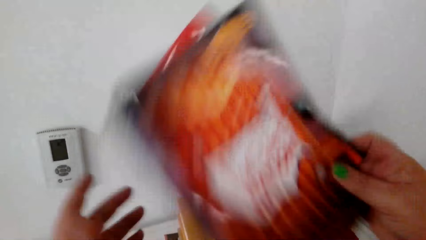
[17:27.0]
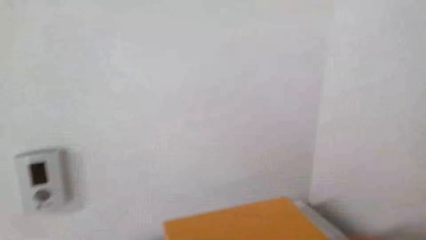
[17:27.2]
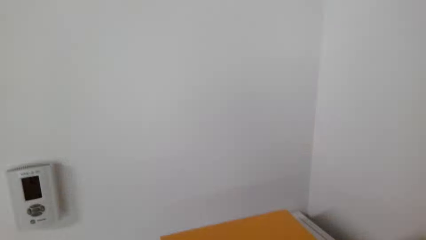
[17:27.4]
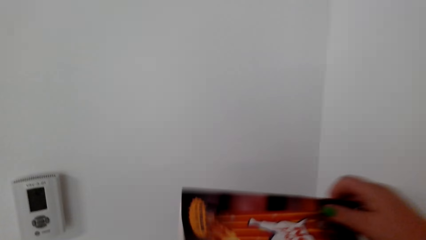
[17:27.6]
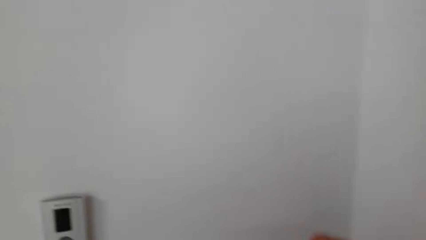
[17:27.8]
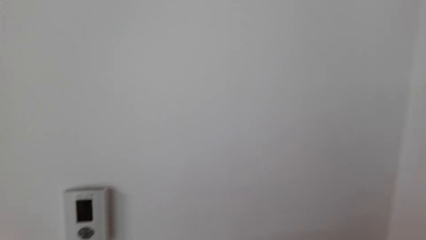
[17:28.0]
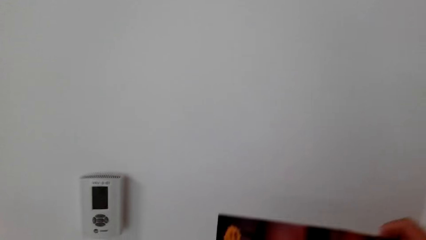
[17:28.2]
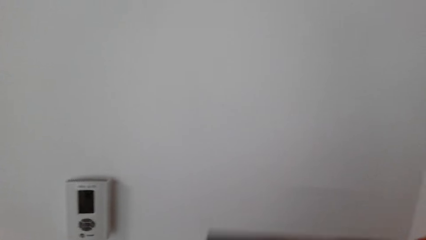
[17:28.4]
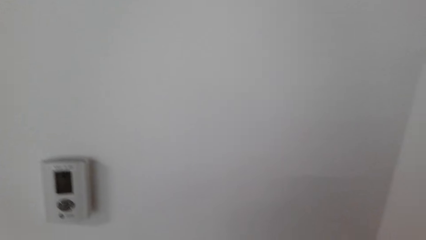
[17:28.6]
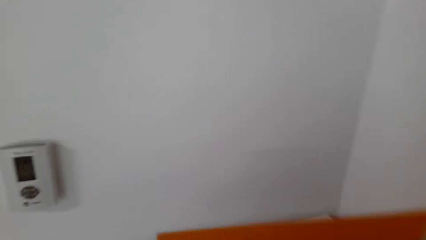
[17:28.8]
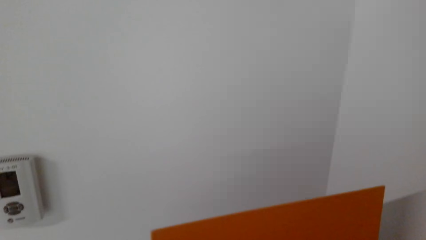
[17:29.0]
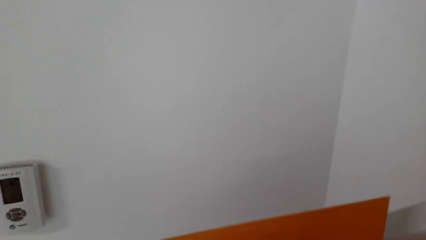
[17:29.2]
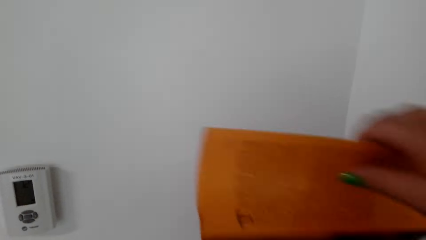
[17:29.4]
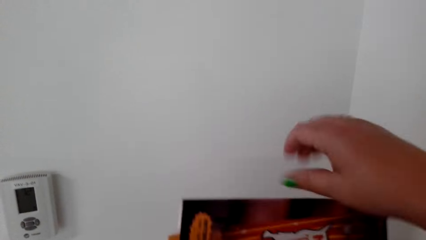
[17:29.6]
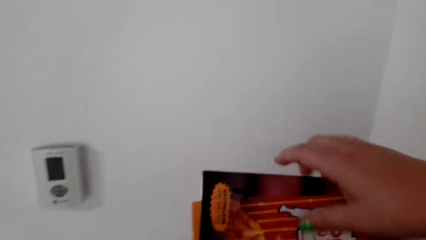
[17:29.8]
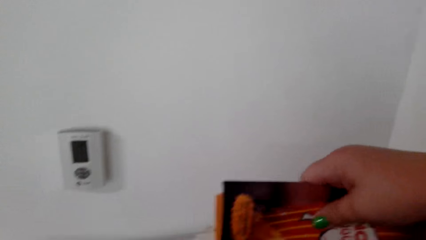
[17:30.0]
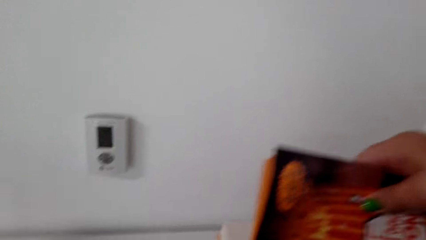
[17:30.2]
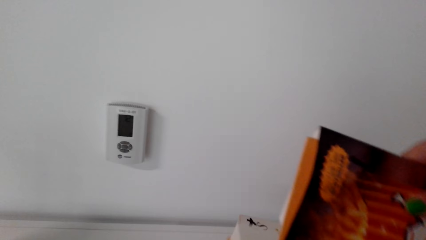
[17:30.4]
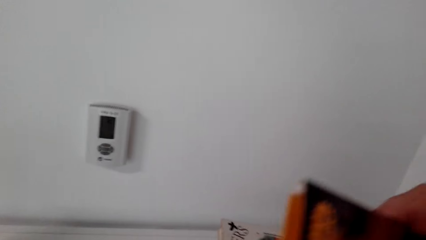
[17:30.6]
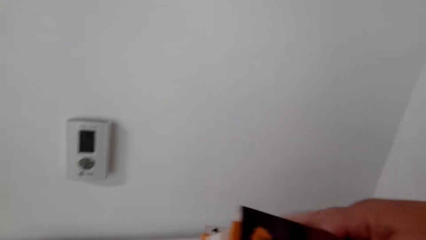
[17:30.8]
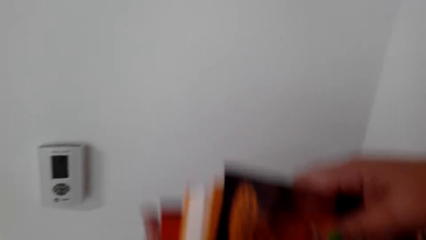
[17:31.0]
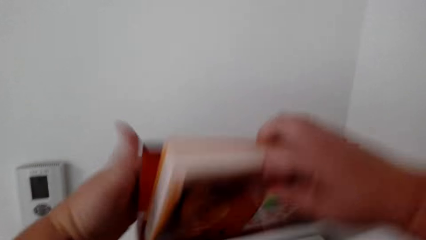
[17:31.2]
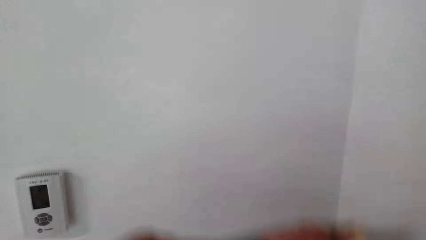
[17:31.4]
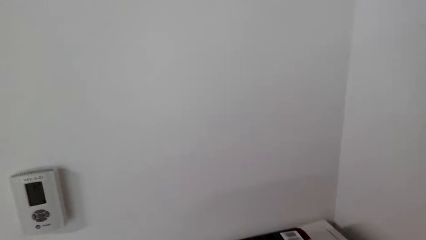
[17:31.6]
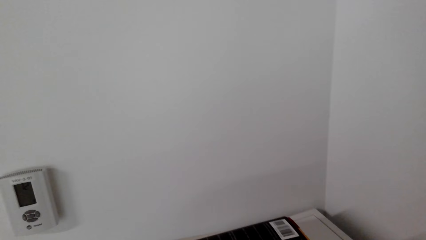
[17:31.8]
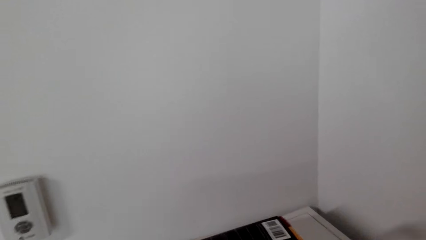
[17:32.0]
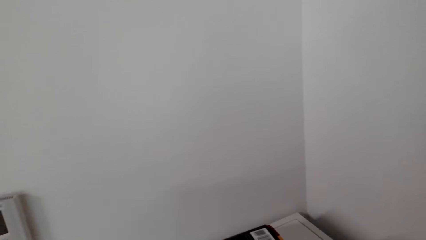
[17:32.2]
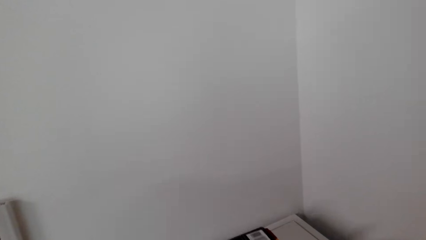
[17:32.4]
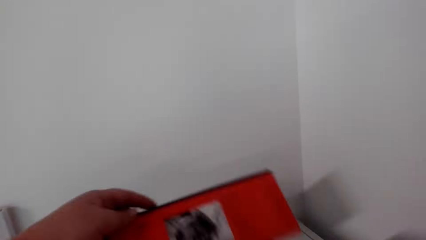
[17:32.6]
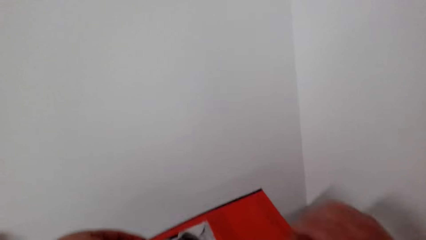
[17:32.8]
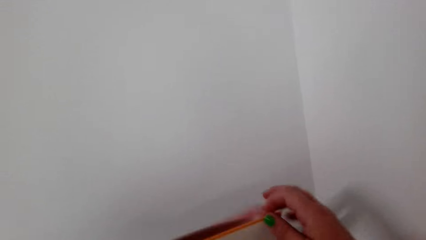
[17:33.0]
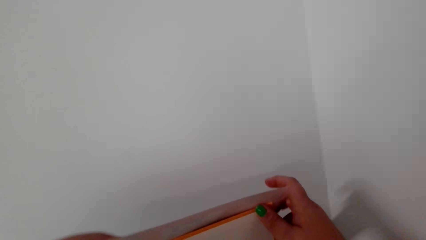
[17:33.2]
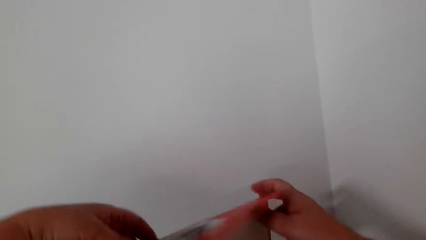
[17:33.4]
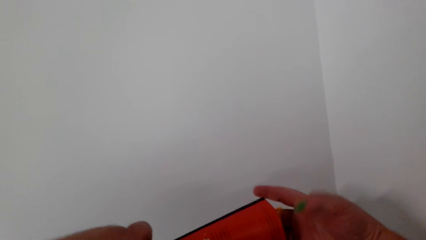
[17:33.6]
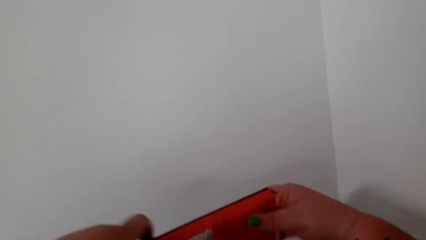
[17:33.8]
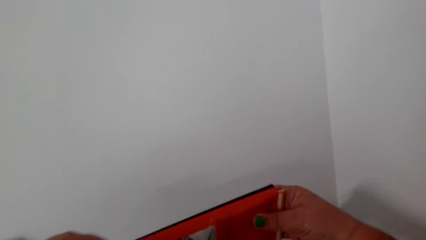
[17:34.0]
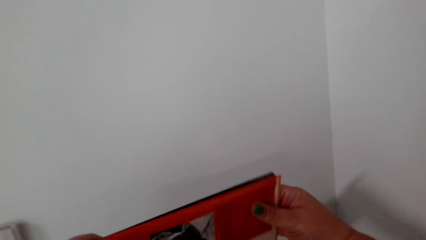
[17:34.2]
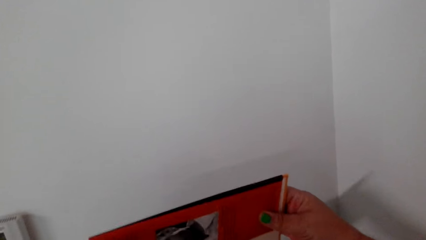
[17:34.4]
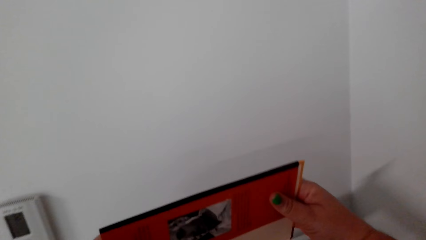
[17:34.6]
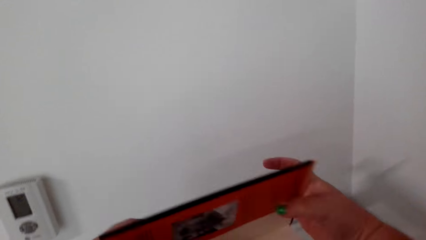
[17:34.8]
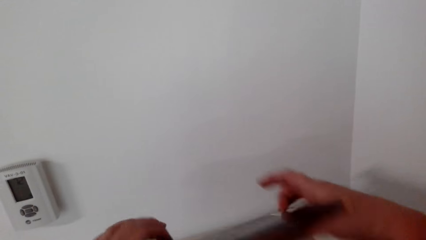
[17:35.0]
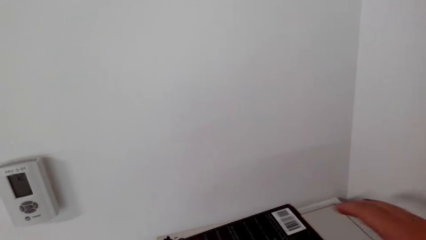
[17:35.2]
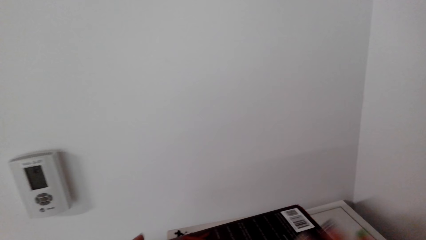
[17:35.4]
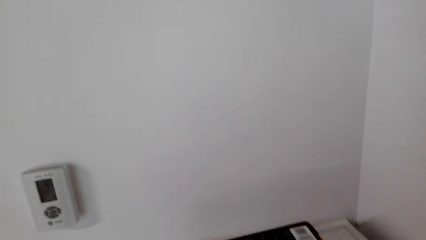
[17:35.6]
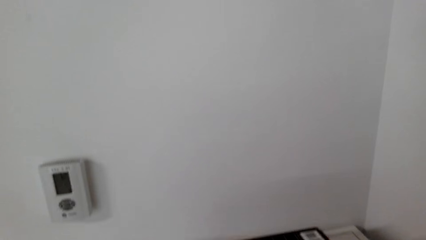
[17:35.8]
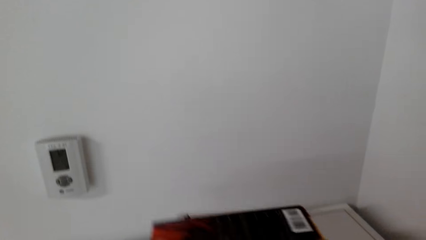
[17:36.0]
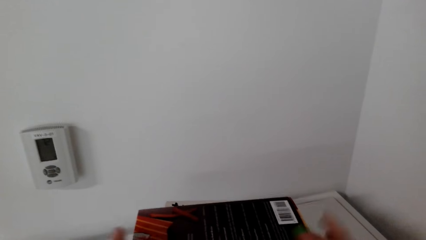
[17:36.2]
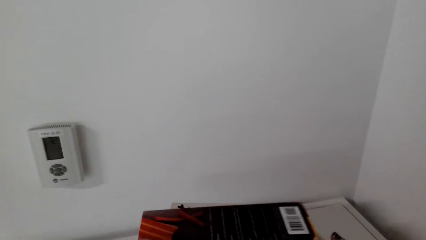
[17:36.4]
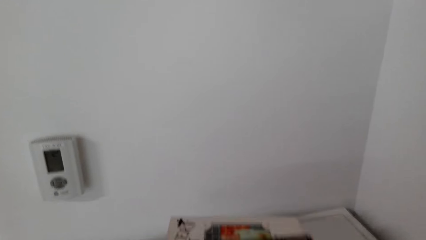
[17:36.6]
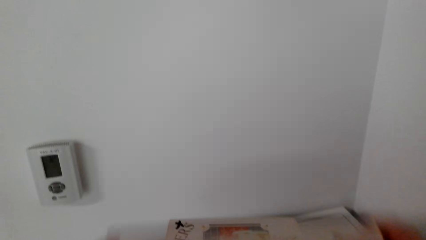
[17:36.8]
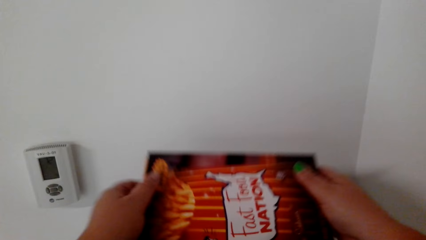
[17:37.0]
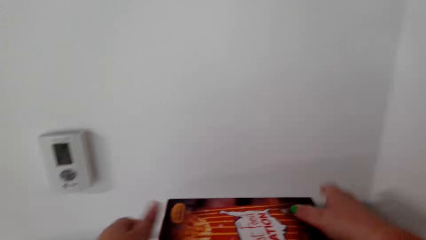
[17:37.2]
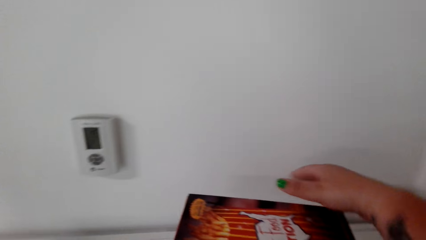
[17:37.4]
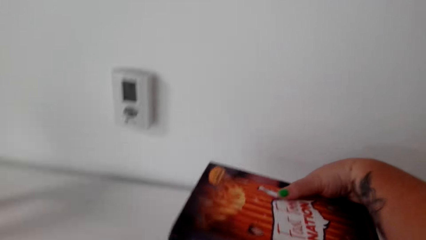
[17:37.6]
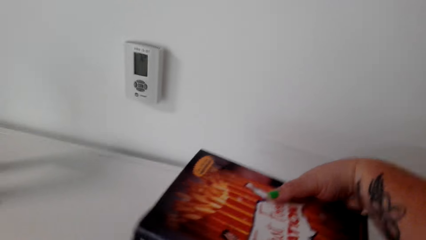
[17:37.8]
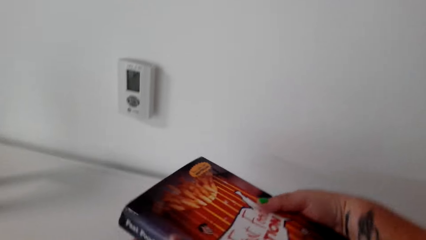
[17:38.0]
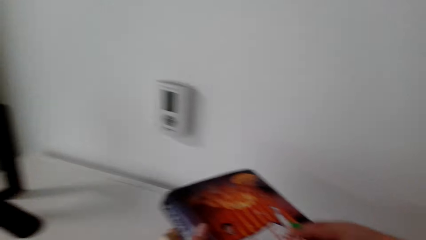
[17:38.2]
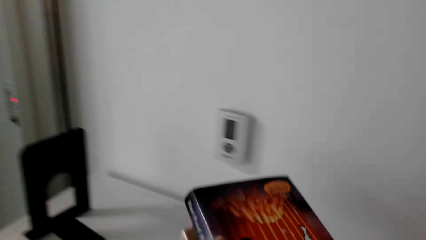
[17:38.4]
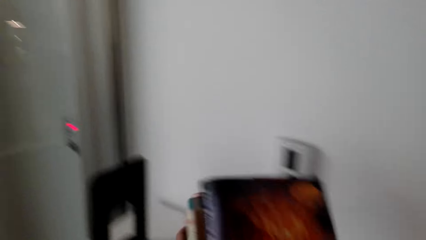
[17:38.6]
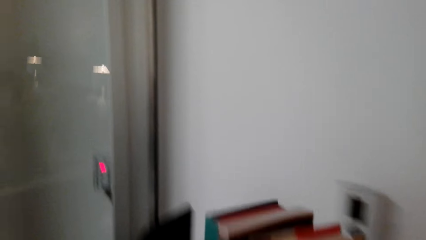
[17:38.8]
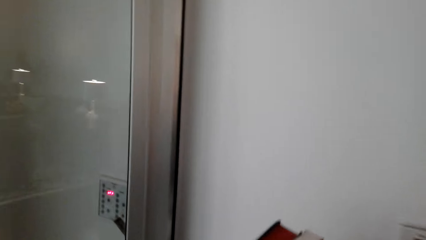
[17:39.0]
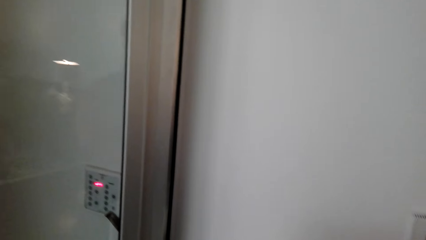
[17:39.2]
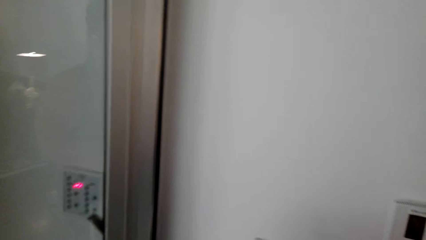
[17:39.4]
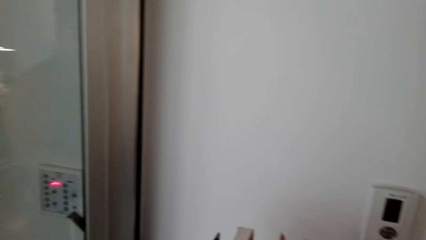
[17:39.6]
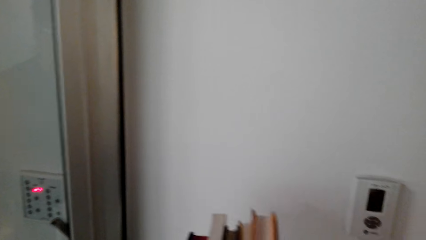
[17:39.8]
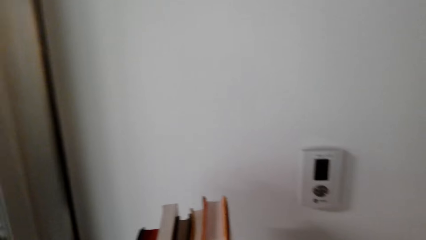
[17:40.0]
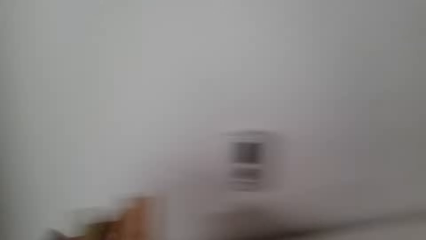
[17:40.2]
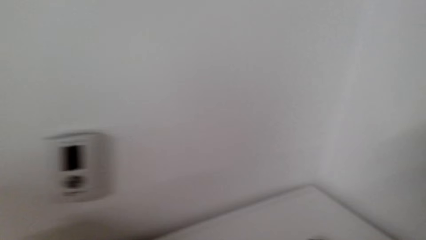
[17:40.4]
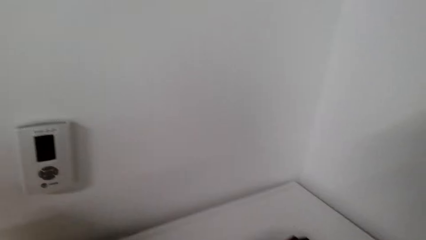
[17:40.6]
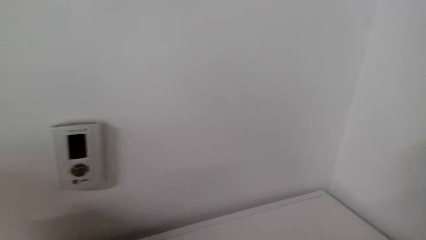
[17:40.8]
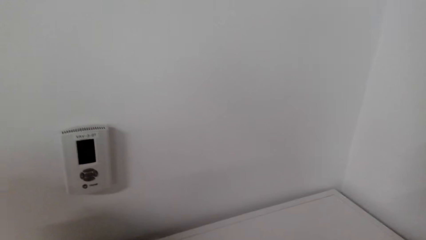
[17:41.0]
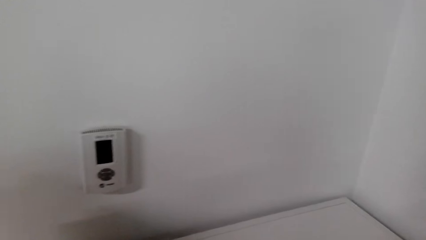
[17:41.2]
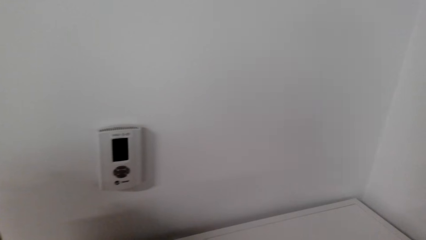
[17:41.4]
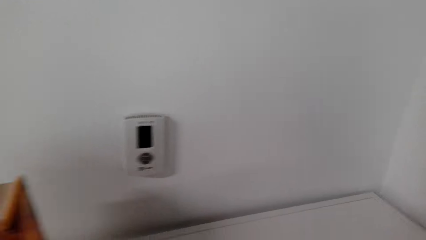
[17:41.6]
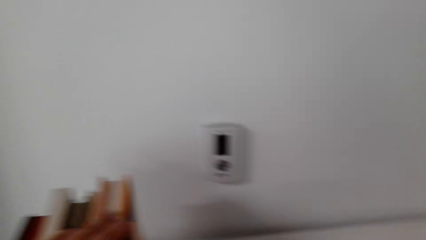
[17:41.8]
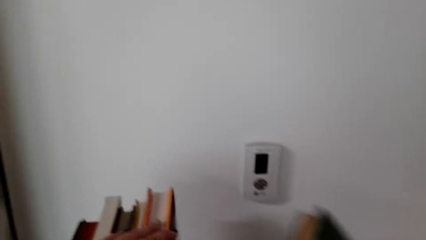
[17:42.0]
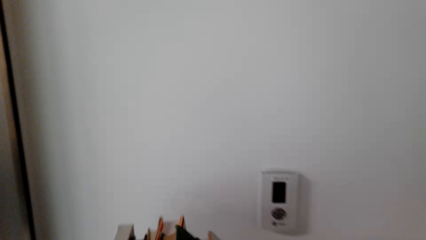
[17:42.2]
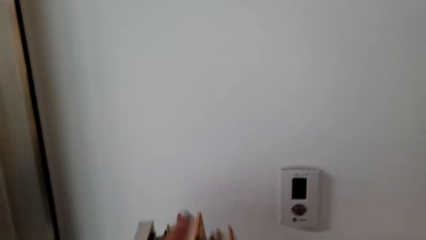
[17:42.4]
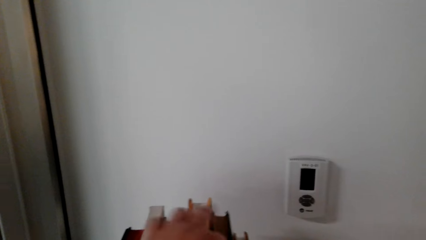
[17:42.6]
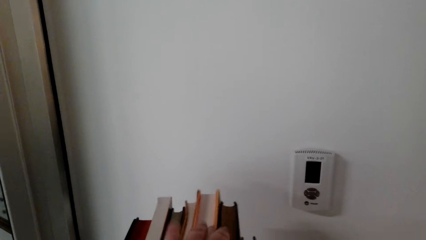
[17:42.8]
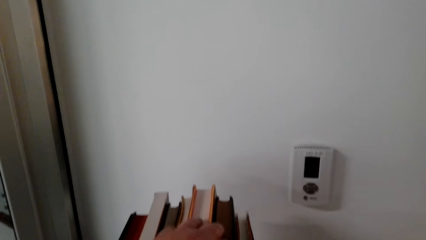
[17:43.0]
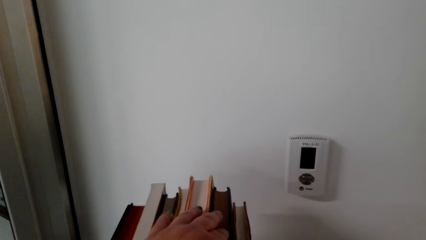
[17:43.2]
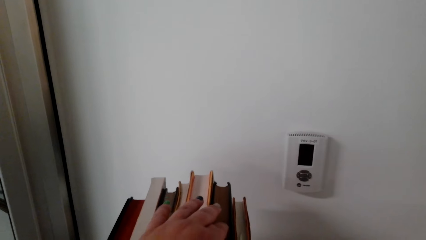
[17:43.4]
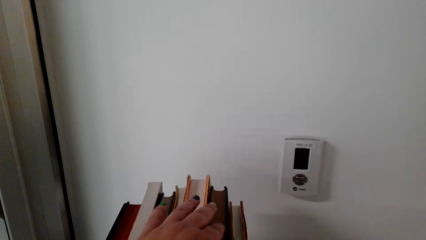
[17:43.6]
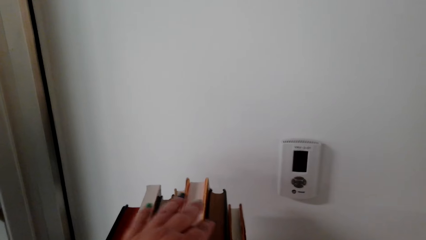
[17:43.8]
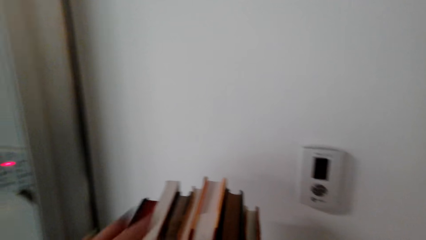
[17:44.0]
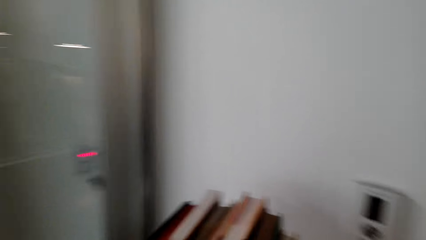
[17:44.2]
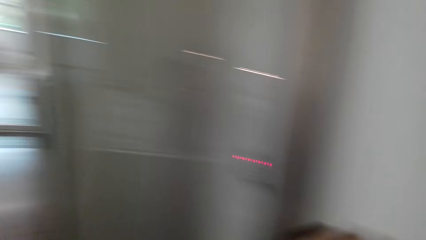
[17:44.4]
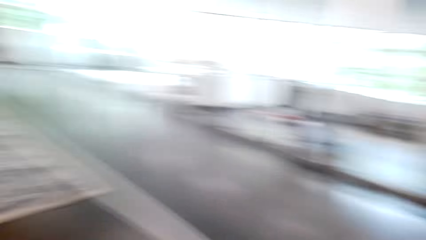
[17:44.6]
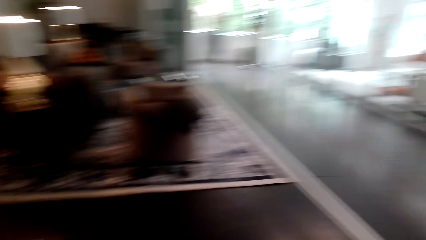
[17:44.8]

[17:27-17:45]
The camera wearer lifts the book. They fix the book. They lift the books. They arrange the books.
